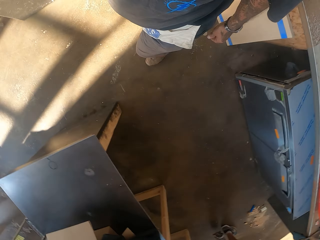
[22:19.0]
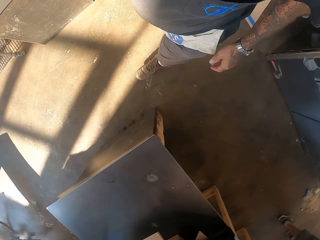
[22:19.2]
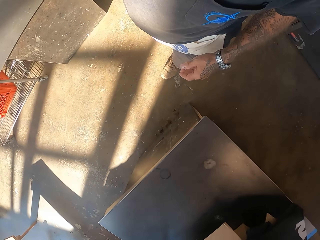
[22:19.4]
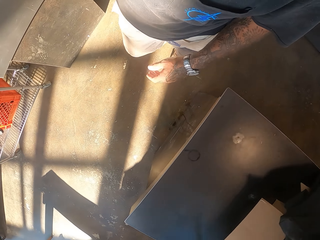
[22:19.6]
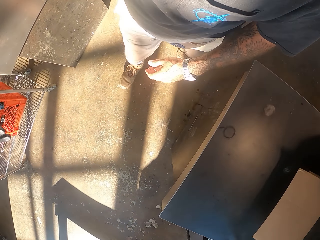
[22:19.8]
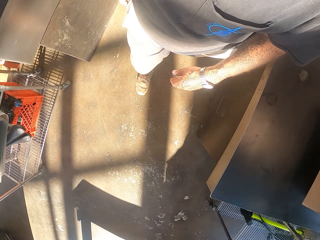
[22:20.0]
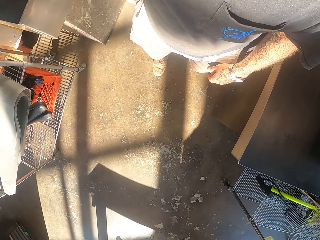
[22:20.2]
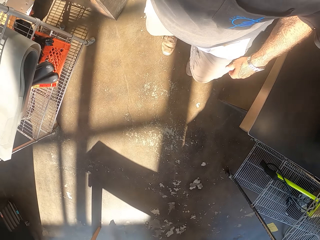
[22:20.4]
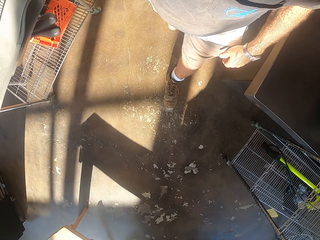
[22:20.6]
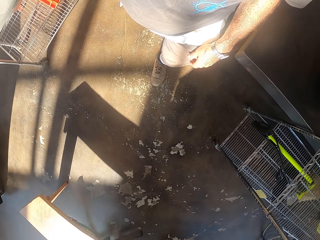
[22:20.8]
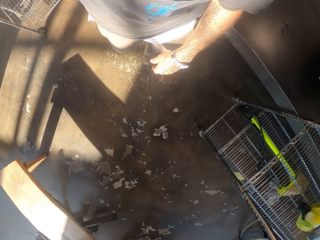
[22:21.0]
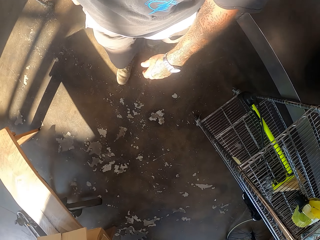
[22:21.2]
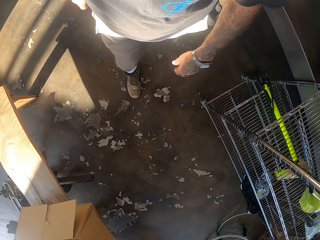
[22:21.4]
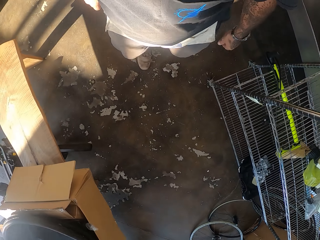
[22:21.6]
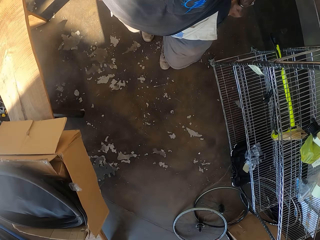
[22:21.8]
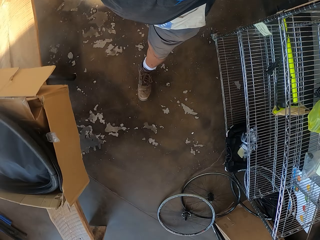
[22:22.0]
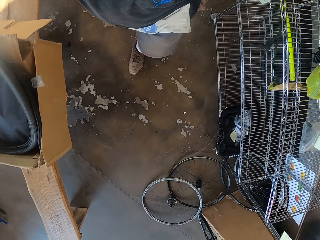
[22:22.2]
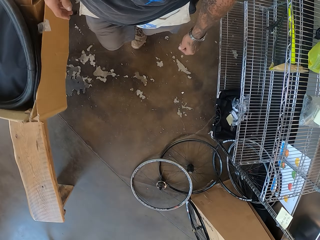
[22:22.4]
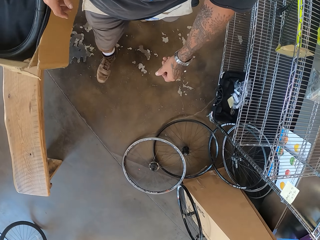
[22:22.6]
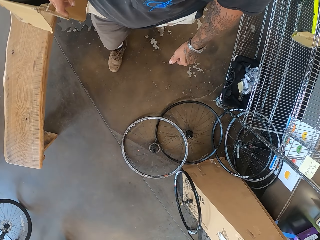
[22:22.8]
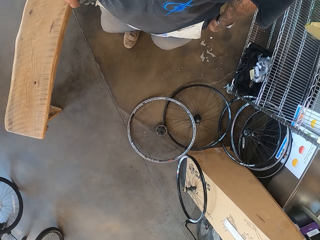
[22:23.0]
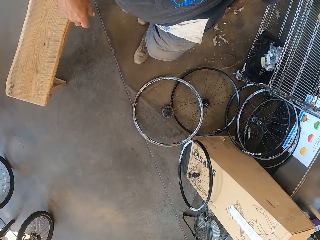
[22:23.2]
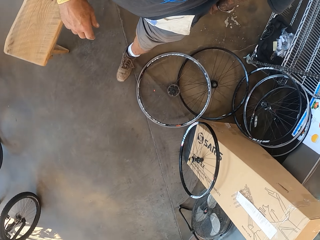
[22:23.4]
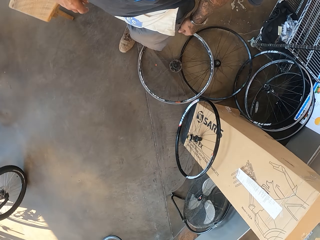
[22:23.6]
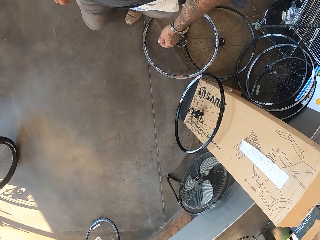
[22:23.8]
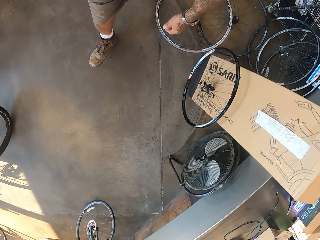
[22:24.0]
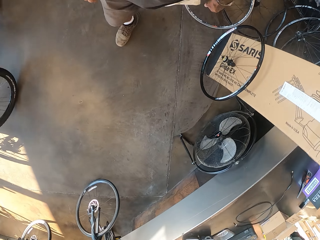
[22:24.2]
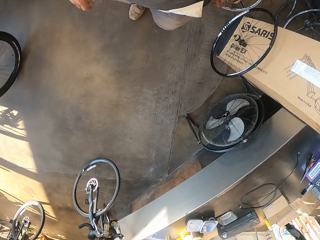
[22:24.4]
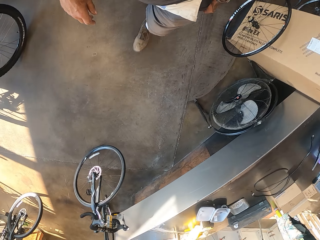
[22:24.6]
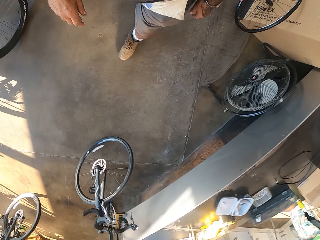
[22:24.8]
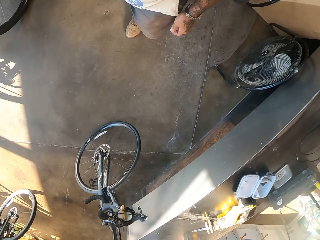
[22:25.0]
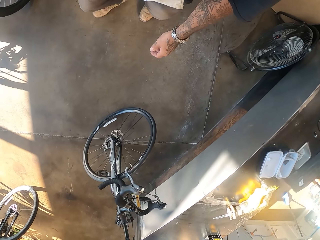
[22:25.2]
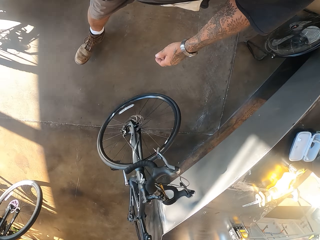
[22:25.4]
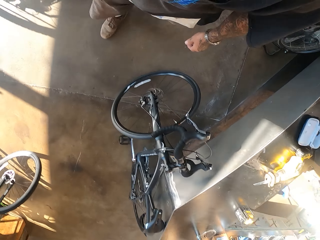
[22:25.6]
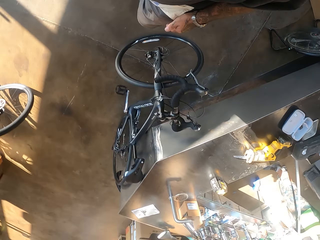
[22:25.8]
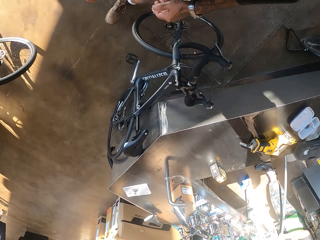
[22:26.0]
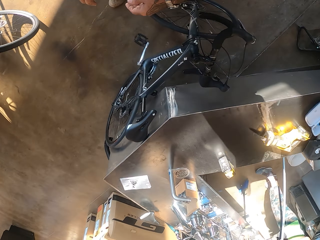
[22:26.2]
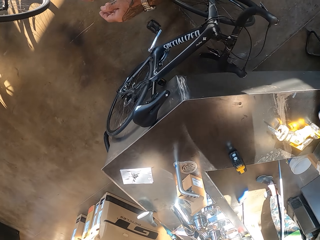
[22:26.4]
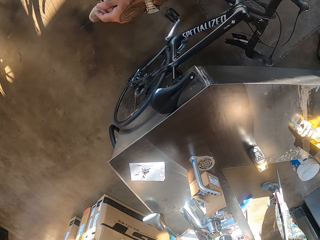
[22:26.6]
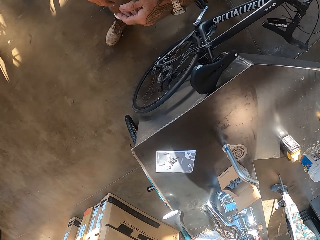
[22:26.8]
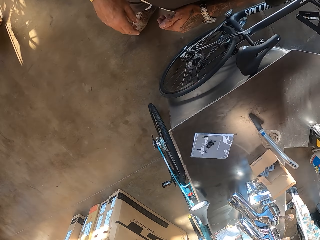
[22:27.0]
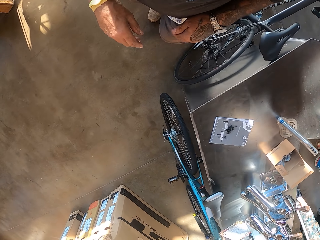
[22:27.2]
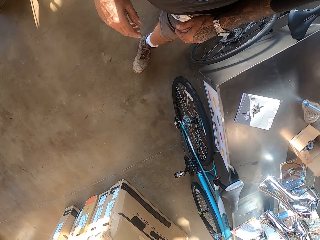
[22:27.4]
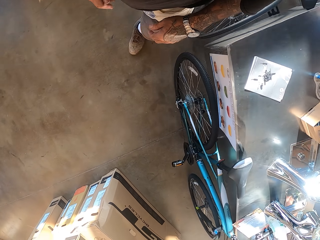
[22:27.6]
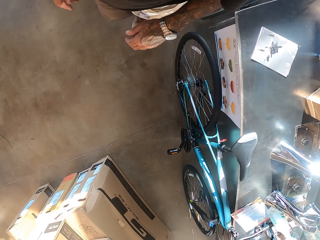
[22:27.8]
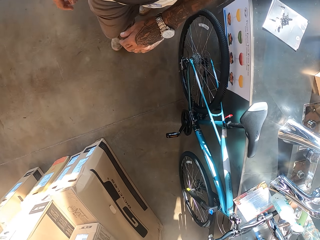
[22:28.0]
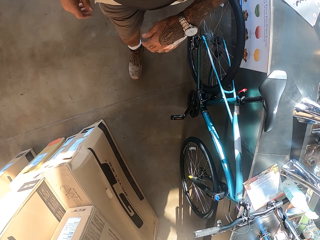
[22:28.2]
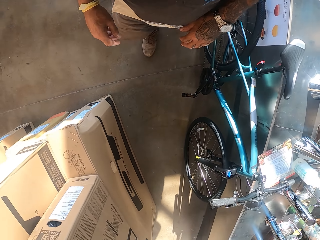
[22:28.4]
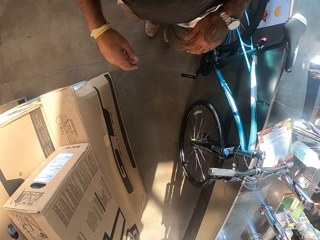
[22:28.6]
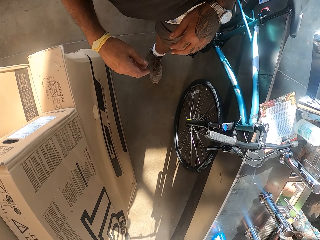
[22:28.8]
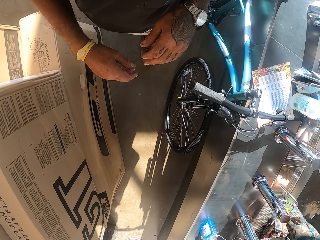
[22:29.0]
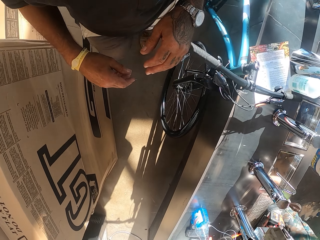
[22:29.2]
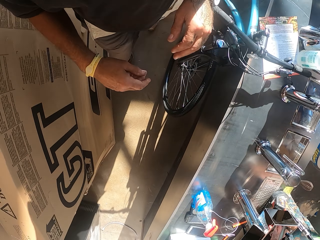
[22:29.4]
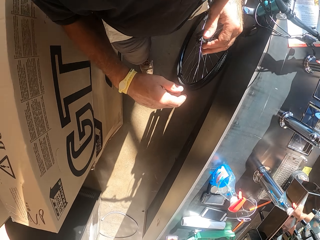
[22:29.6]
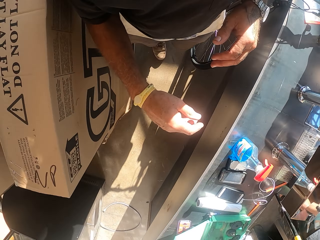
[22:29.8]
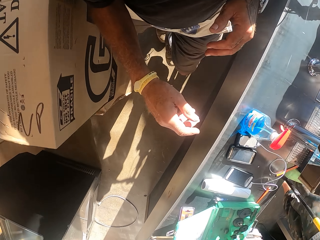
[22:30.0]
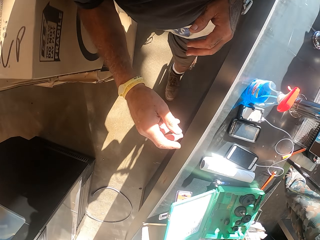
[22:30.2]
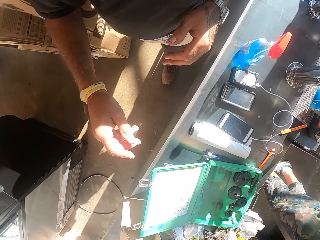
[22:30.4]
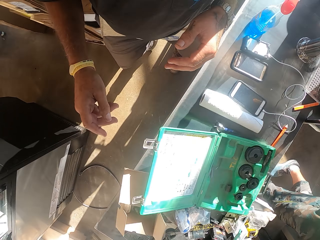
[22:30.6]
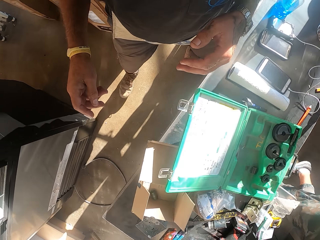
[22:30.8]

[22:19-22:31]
The camera wearer walks.

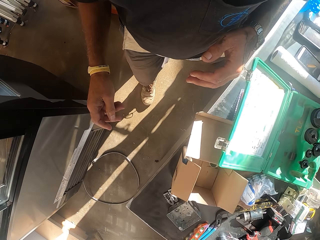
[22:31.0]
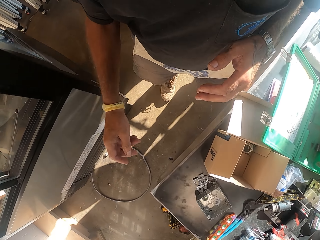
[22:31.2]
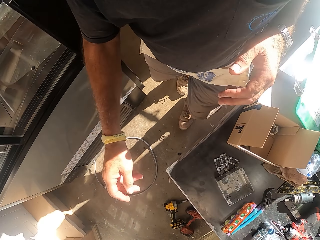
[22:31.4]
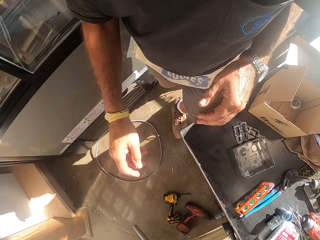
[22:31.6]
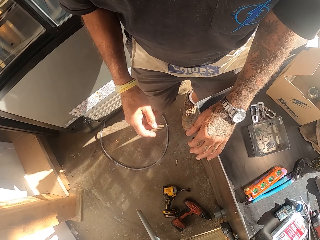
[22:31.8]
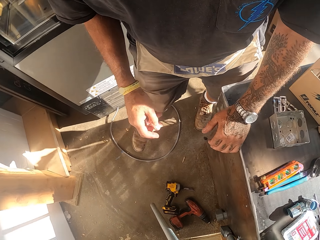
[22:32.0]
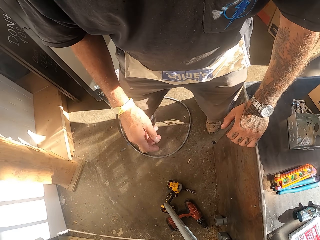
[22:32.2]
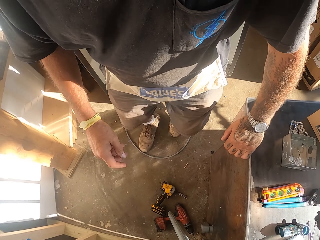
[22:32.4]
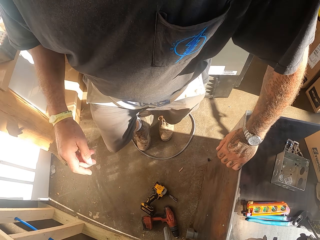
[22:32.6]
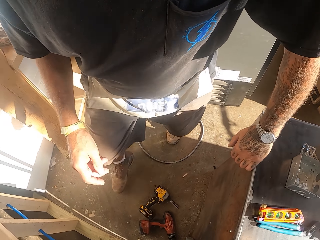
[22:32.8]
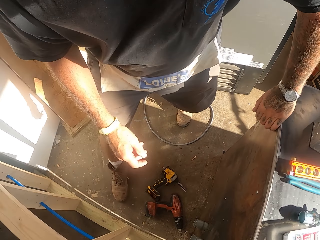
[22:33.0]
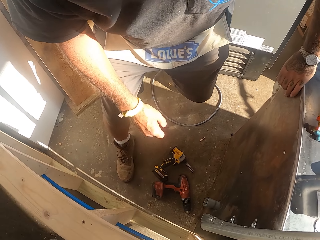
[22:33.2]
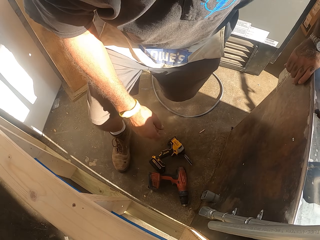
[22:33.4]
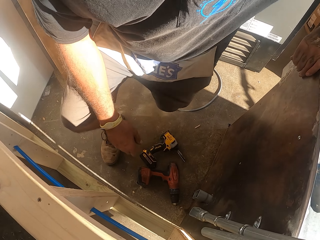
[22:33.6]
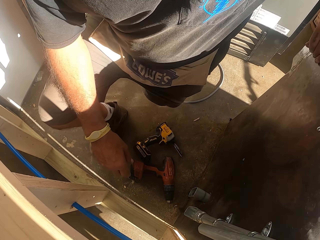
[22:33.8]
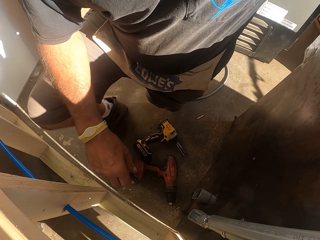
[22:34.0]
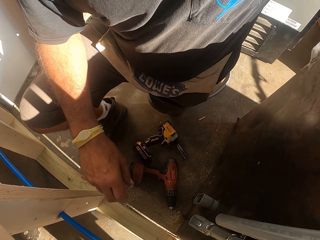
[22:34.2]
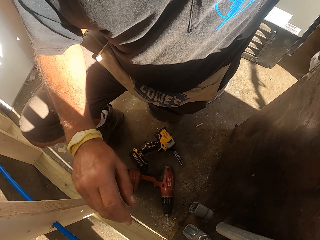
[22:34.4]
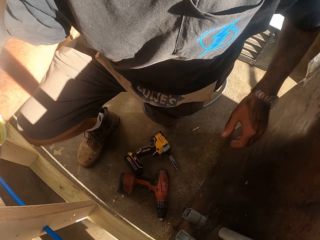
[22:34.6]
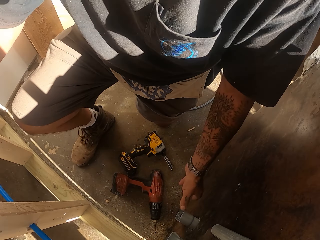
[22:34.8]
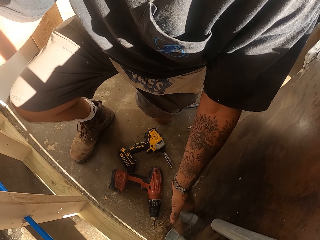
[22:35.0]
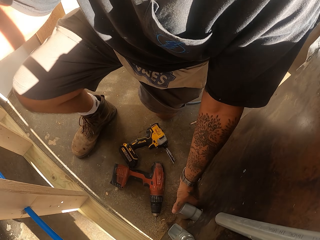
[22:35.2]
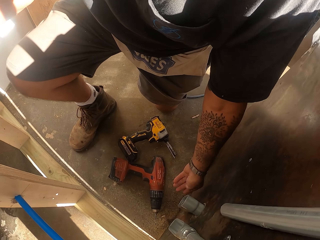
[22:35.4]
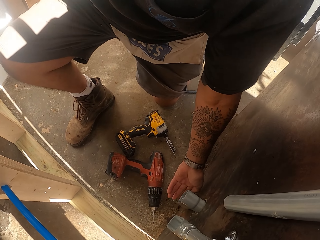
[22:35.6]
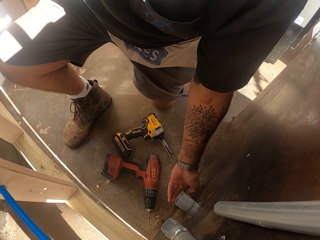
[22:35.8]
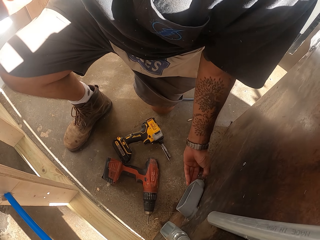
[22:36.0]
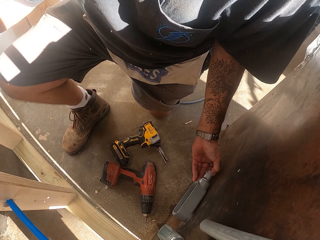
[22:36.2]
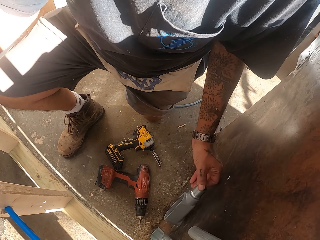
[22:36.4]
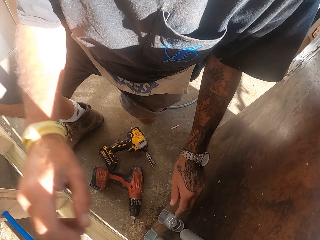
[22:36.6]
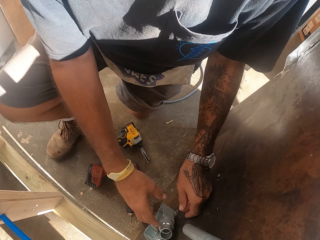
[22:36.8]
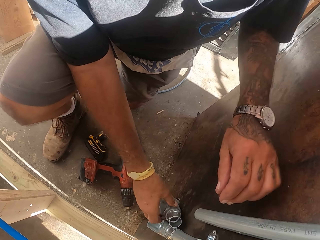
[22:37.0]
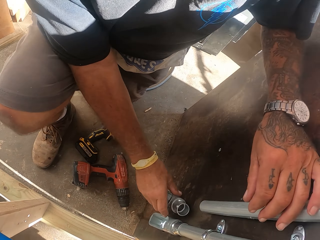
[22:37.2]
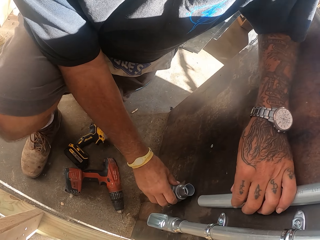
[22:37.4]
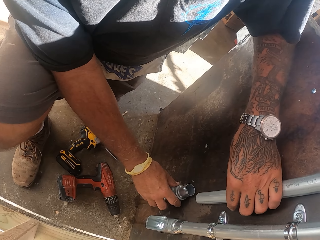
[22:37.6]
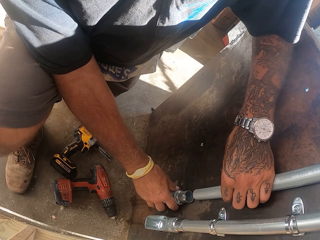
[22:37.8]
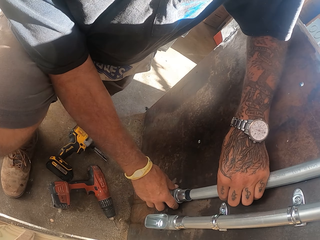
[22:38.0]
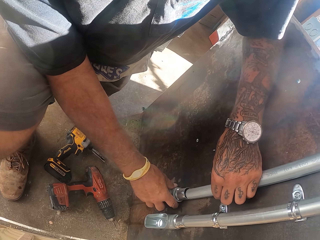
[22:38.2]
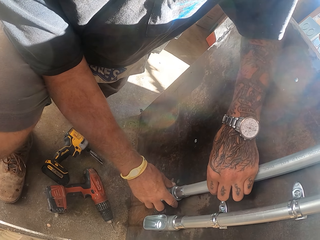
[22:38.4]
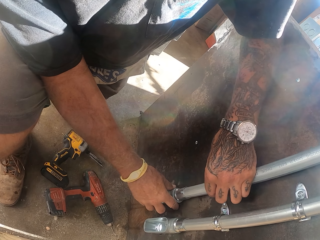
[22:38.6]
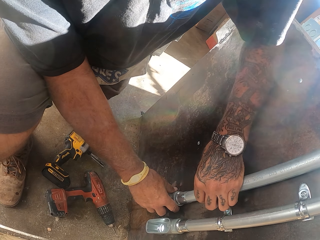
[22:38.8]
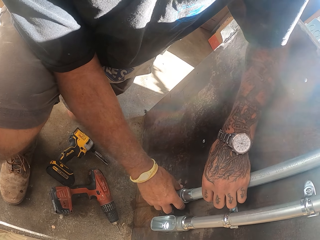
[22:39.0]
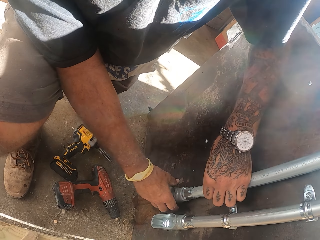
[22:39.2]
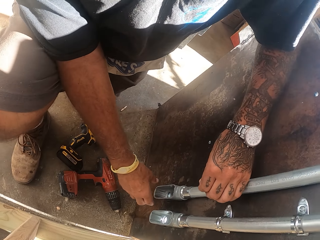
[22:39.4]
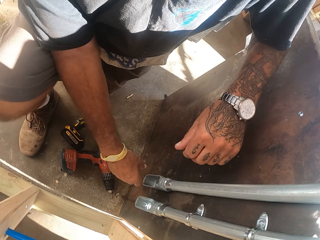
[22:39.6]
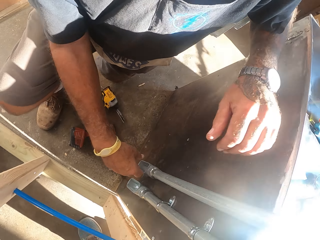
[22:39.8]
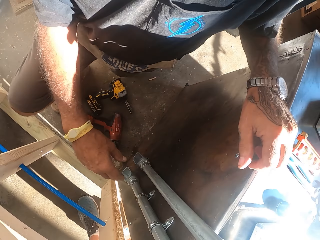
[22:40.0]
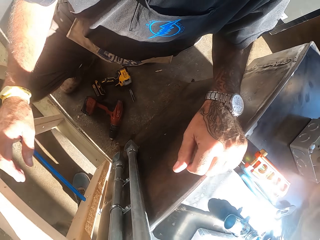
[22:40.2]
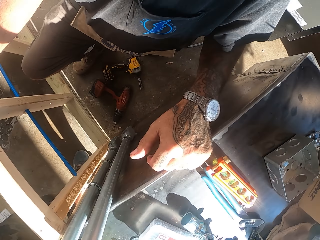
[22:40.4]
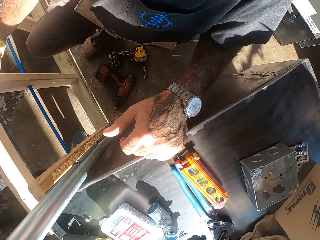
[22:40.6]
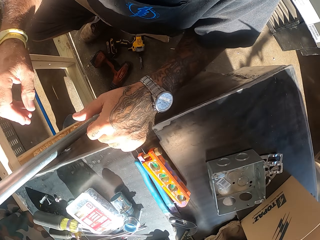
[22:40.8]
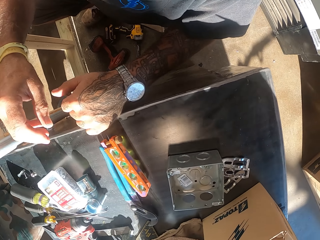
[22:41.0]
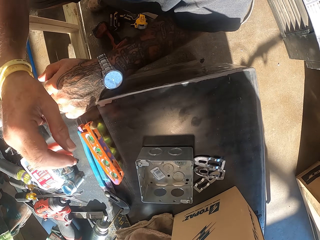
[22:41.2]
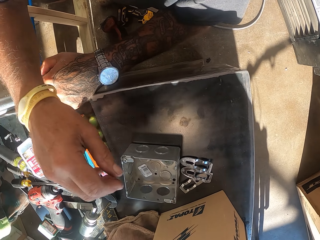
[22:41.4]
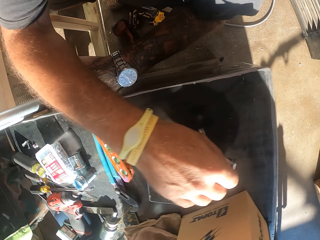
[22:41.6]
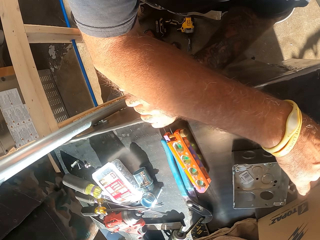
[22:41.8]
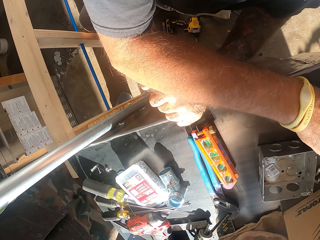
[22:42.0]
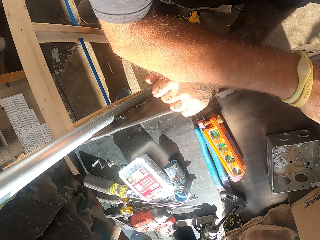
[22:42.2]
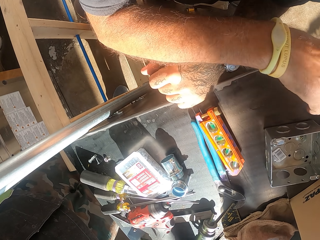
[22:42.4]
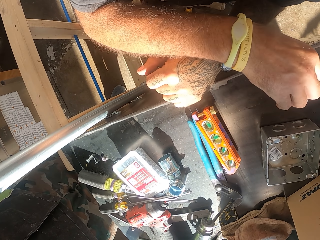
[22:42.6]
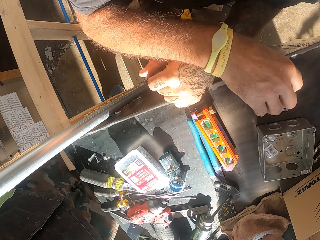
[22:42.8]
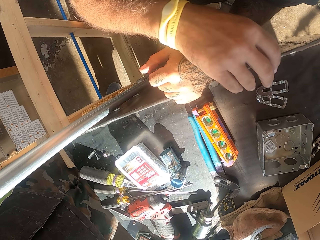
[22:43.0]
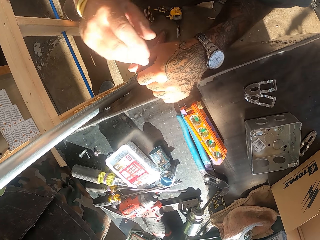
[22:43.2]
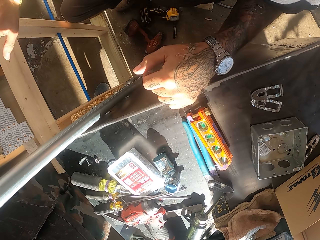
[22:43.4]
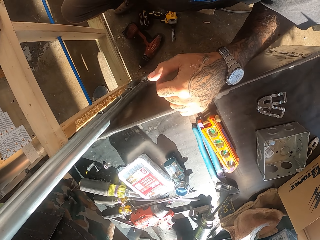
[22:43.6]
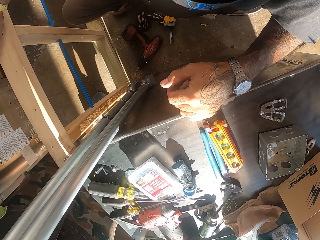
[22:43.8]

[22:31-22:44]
The camera wearer kneels down. They fix the metal pole. They move a metal clamp on the counter.
